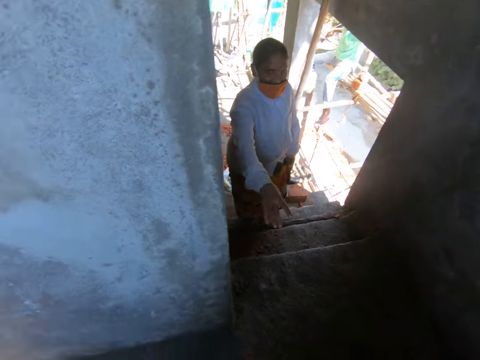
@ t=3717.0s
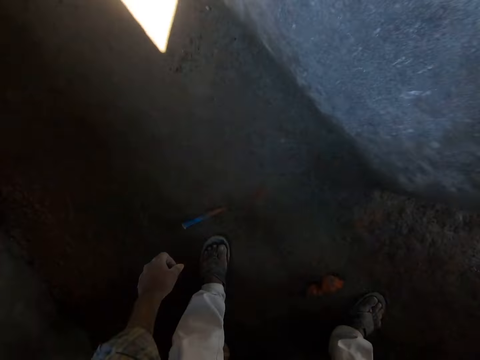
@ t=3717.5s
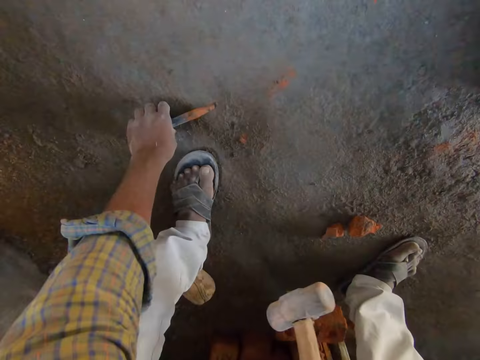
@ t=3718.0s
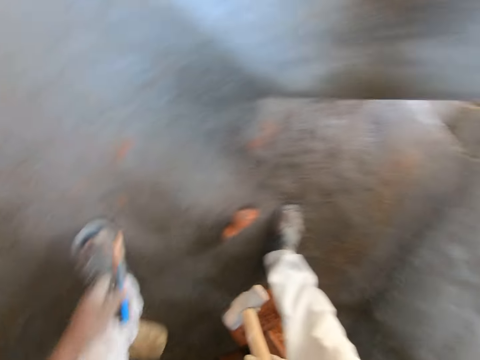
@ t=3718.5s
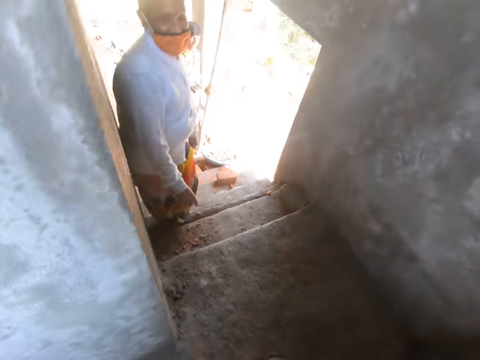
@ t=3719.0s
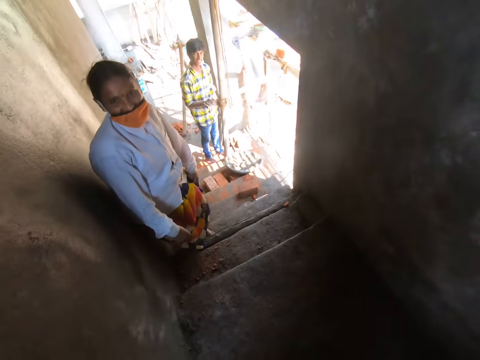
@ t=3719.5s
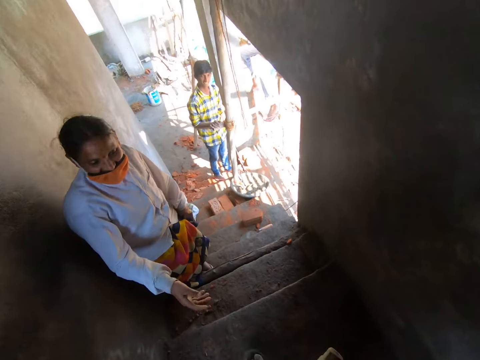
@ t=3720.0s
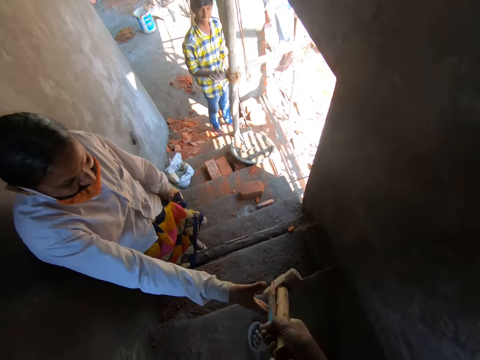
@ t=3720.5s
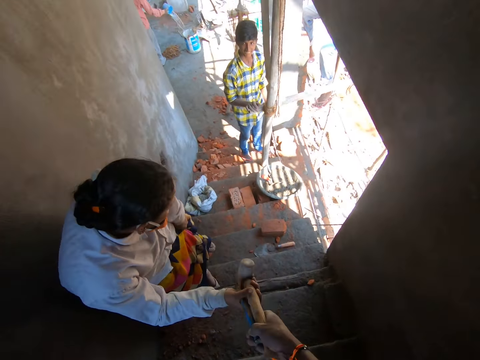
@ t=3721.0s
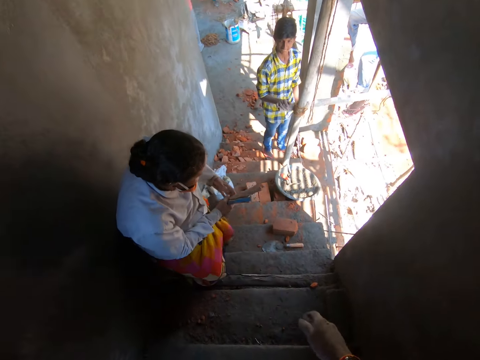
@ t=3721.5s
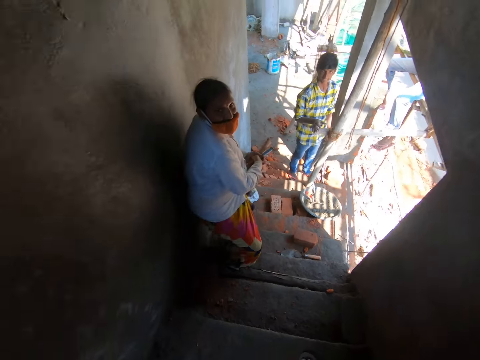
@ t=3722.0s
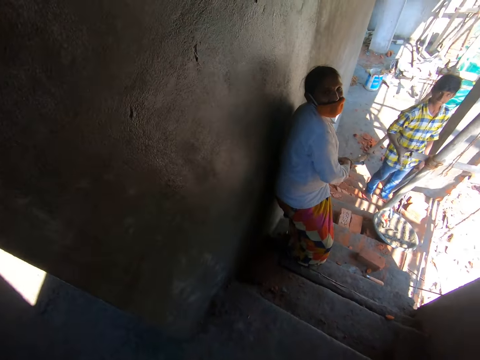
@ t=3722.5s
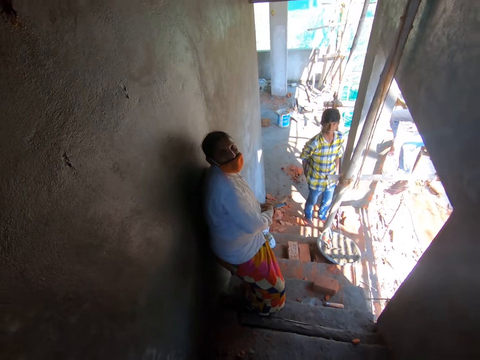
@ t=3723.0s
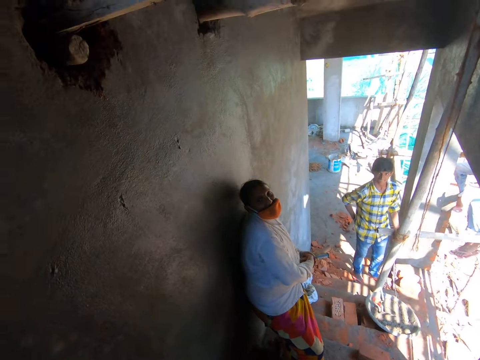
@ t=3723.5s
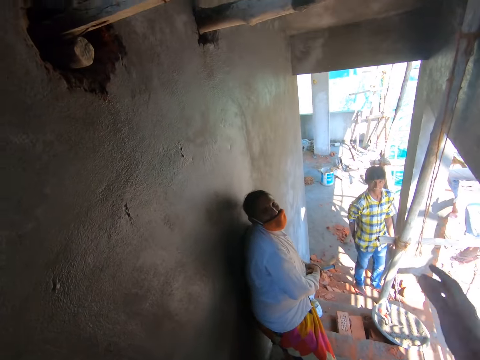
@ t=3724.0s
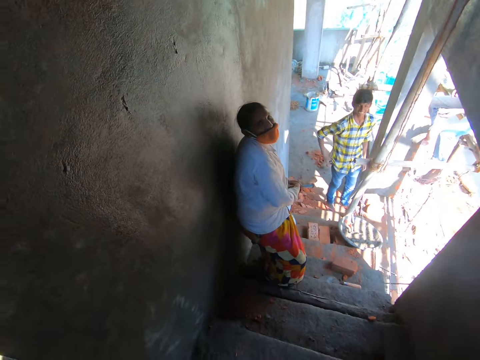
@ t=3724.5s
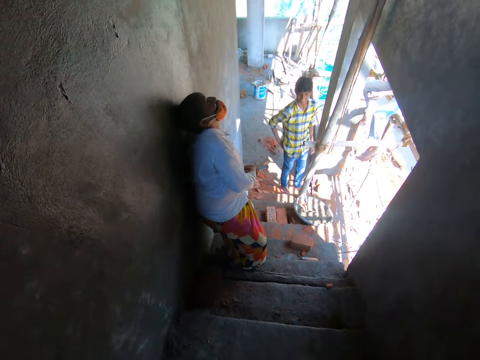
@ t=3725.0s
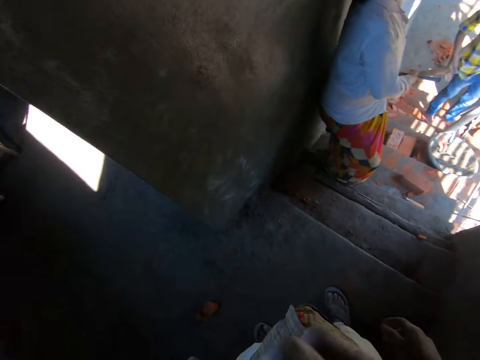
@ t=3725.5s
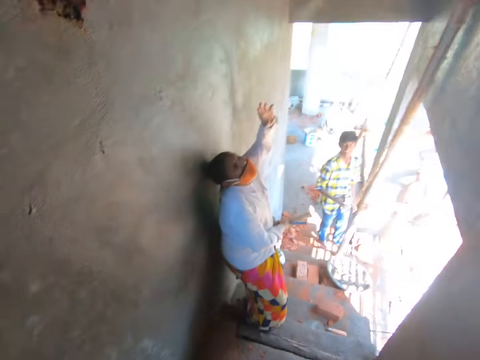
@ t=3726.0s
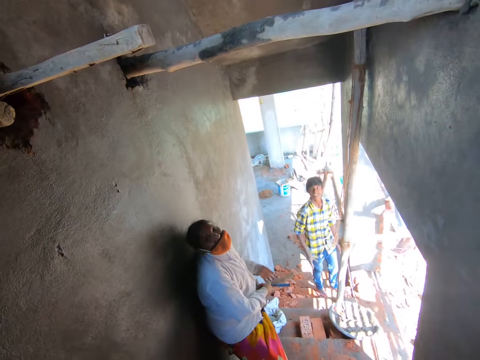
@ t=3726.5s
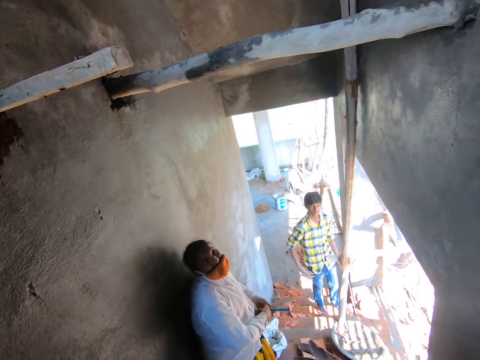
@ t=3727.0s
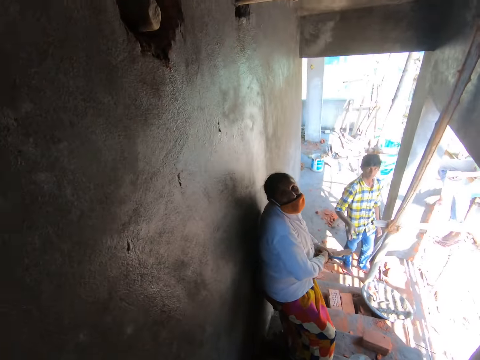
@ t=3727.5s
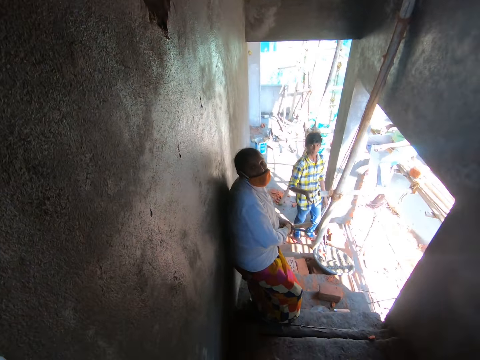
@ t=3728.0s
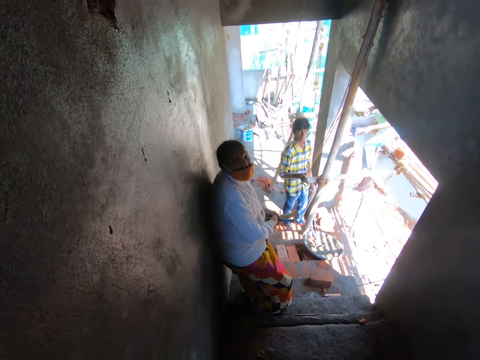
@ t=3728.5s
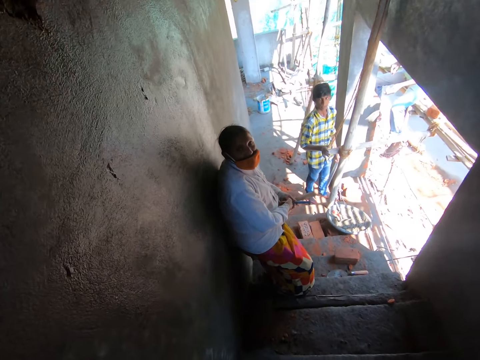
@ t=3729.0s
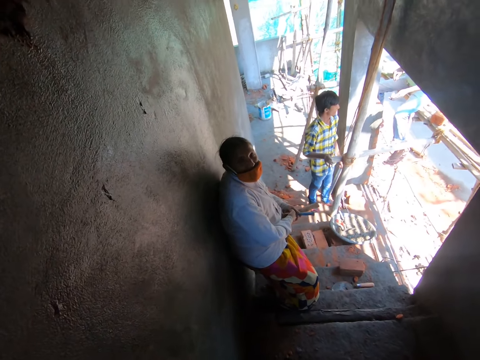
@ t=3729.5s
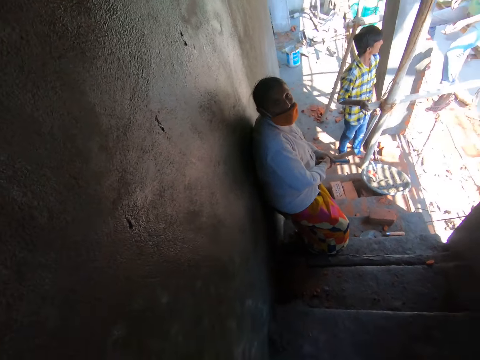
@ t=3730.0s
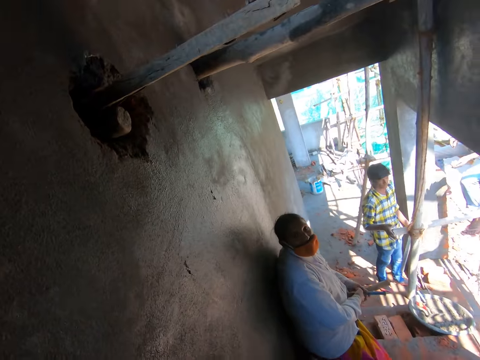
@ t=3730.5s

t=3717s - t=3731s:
The camera wearer picks up a diamond point chisel from the floor with his left hand. He passes the chisel to his right hand. He passes the hammer and the chisel in his right hand to the woman. He interacts with the woman.

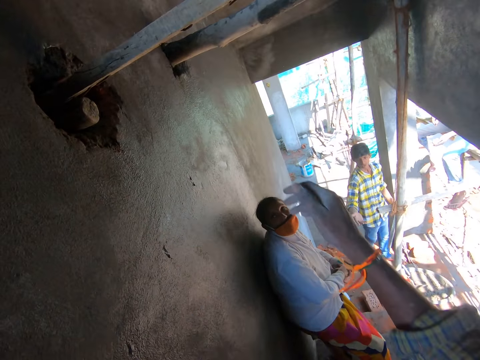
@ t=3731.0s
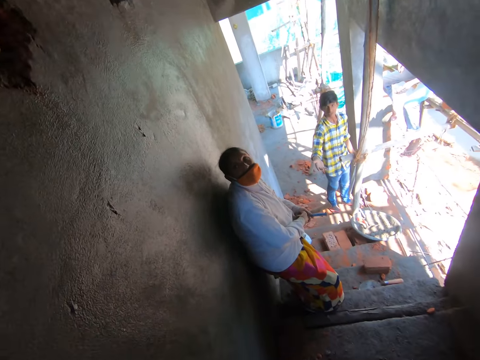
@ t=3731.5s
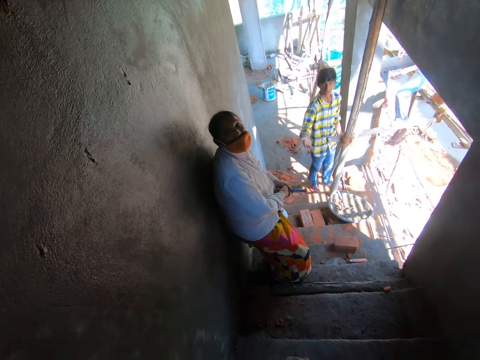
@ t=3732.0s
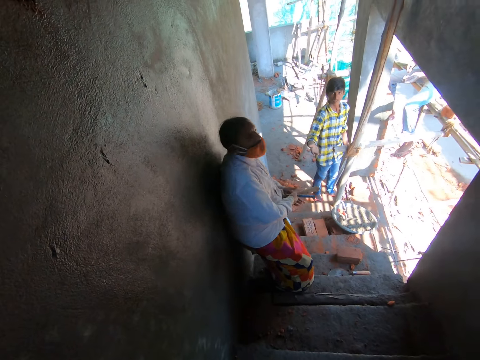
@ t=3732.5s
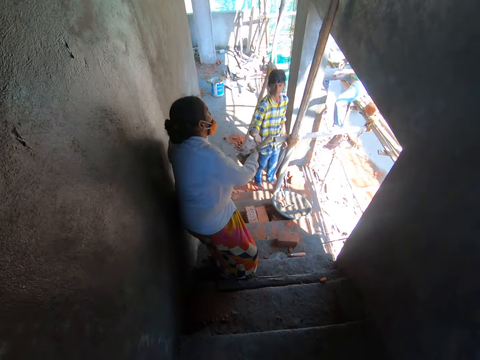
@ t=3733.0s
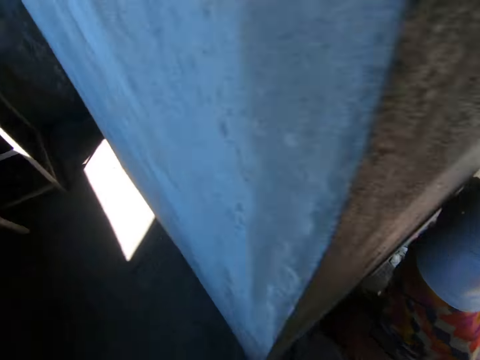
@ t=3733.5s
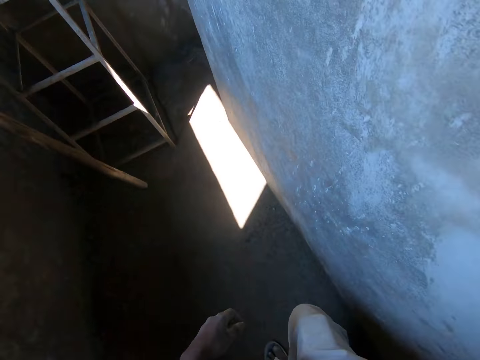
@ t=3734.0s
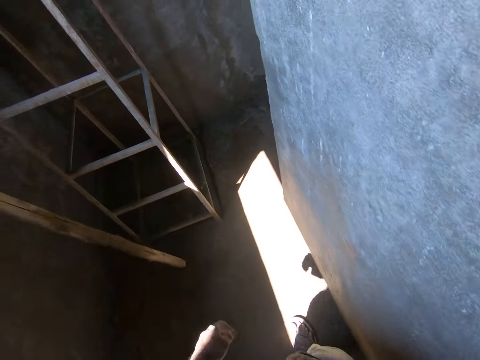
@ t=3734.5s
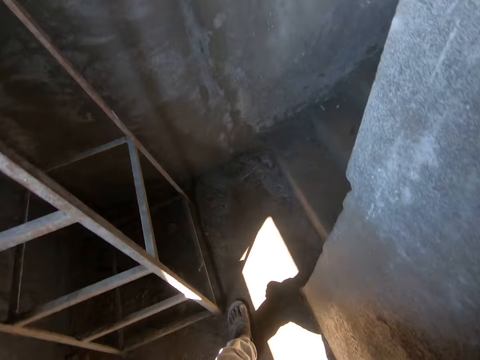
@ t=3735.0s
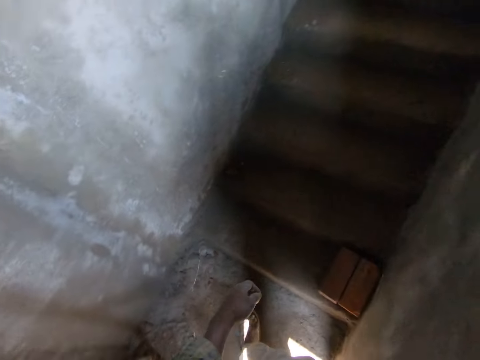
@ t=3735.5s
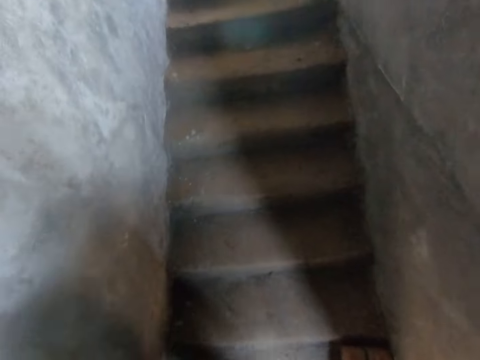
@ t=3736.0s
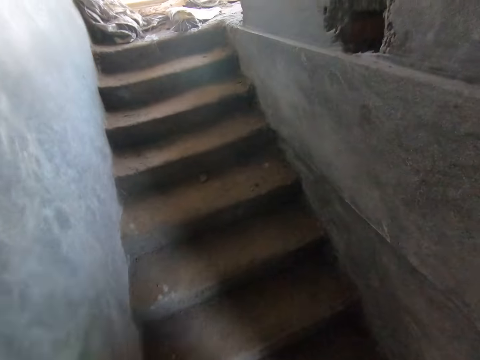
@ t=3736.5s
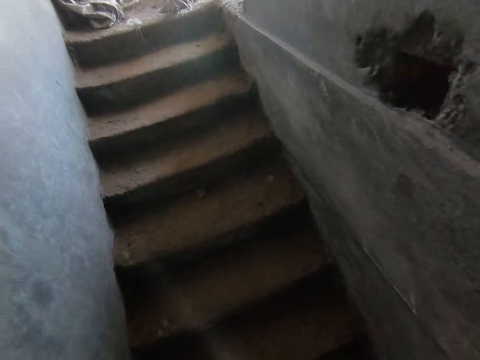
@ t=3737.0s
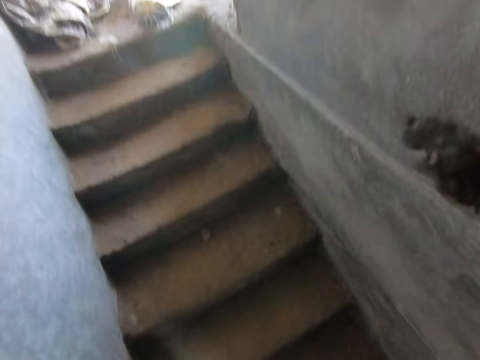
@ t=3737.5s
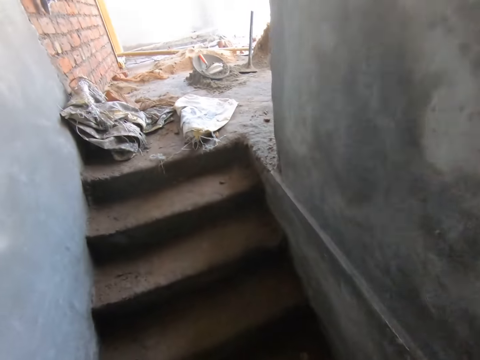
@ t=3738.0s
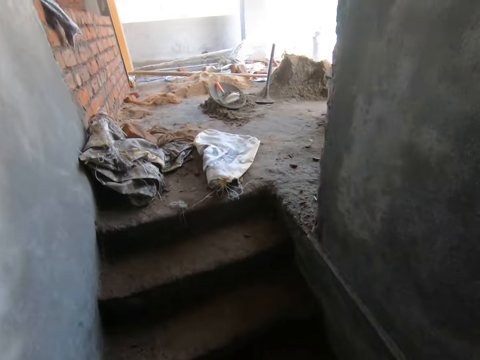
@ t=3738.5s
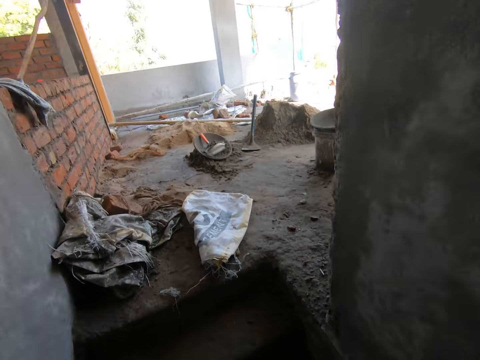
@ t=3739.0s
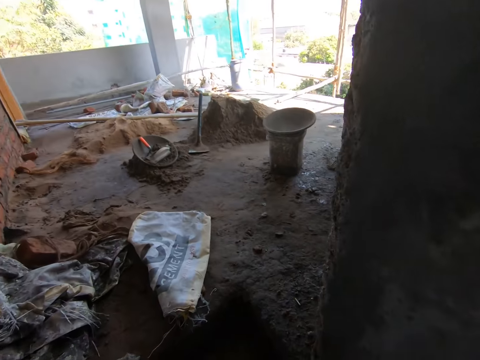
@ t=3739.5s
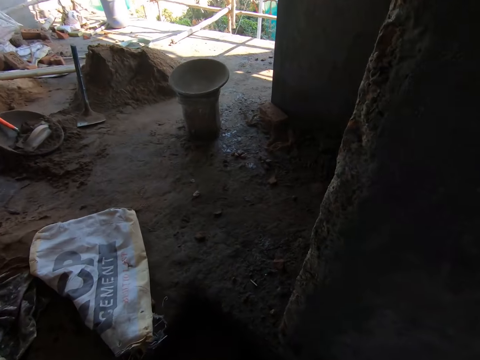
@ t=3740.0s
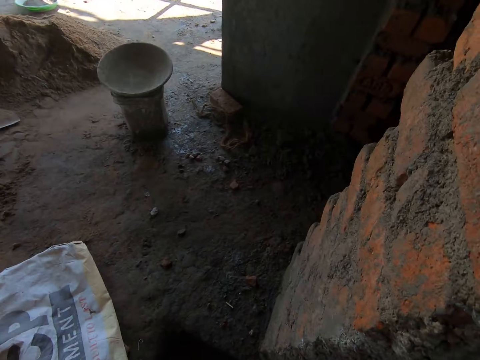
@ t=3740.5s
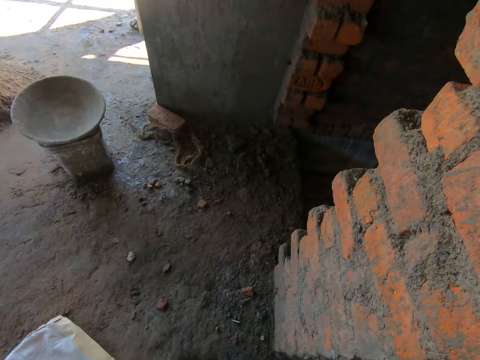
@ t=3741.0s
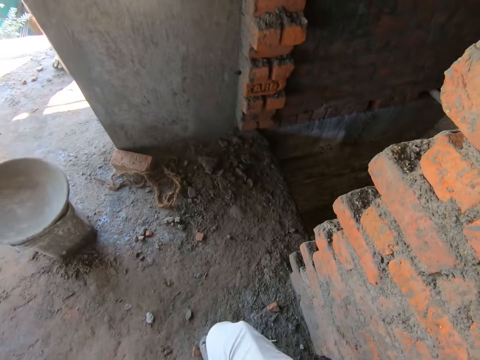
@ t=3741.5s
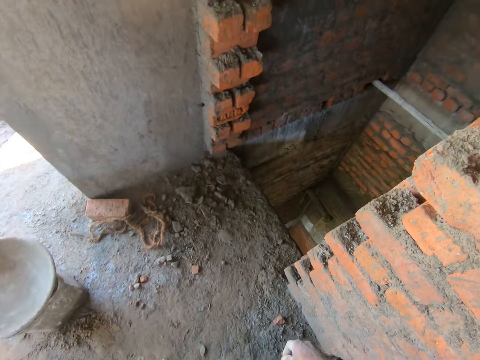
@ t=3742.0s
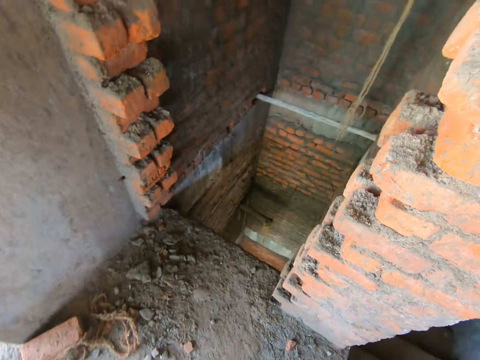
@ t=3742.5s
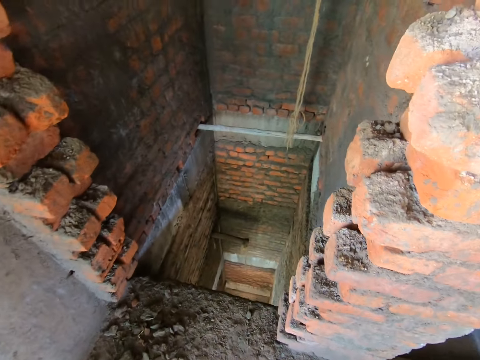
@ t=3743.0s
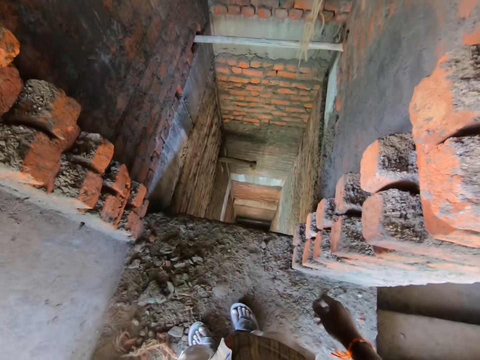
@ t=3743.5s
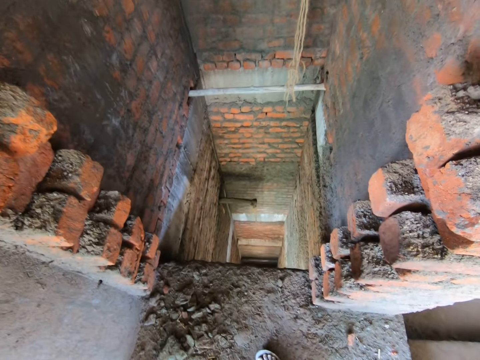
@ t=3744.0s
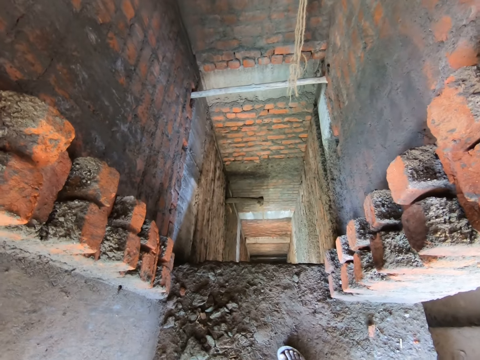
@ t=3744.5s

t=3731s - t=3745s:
The camera wearer walks across the corridor. They climb up the staircase.
